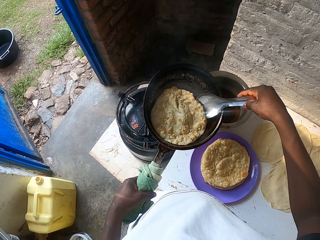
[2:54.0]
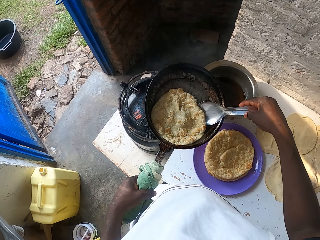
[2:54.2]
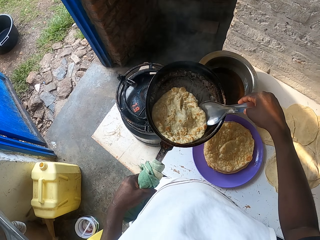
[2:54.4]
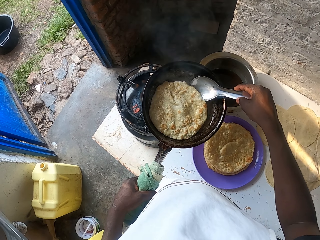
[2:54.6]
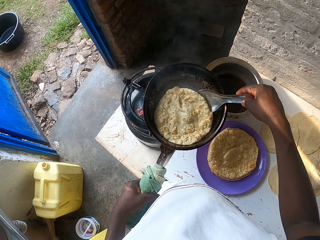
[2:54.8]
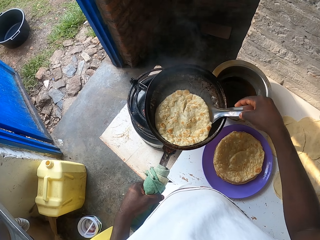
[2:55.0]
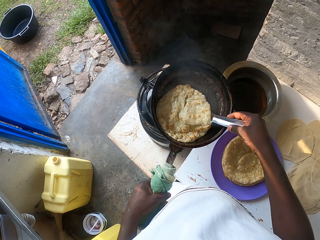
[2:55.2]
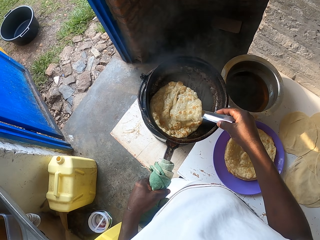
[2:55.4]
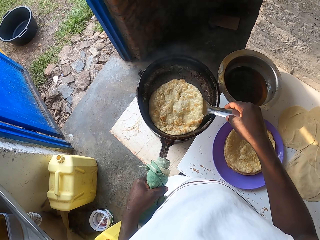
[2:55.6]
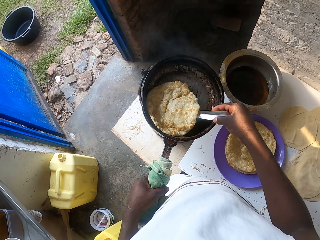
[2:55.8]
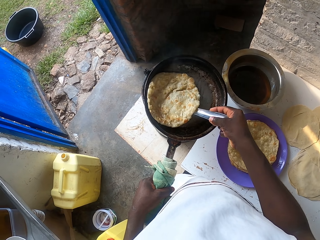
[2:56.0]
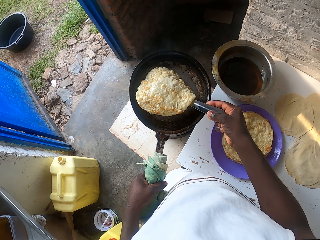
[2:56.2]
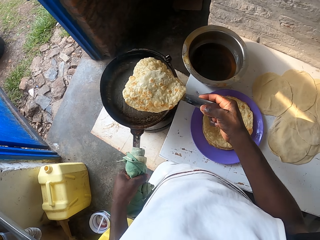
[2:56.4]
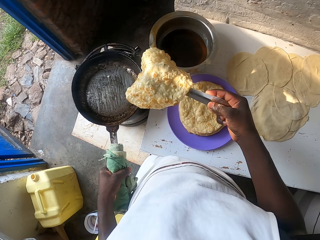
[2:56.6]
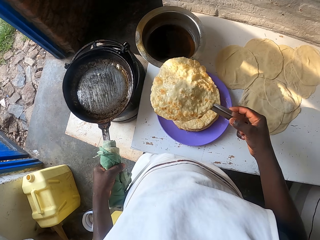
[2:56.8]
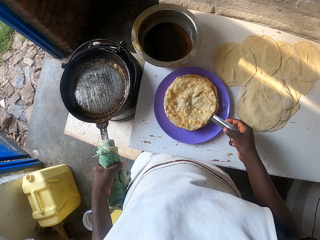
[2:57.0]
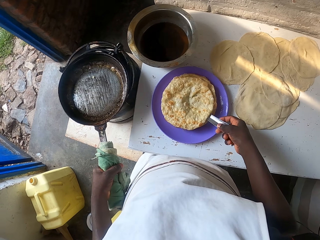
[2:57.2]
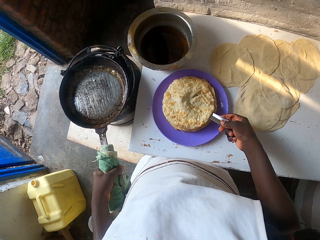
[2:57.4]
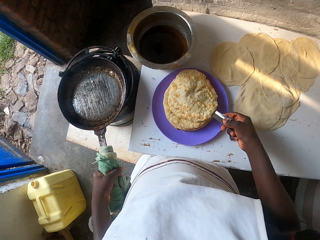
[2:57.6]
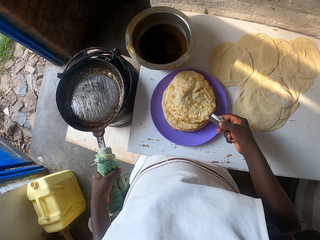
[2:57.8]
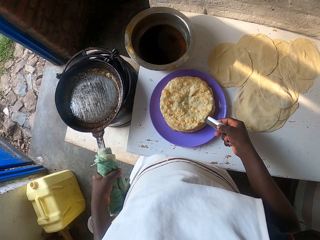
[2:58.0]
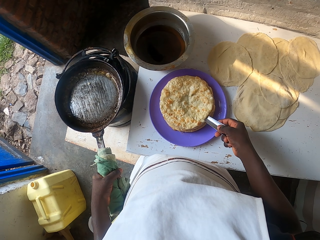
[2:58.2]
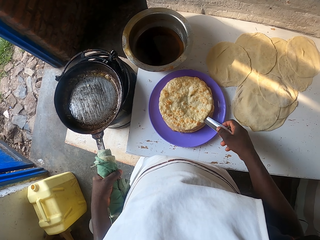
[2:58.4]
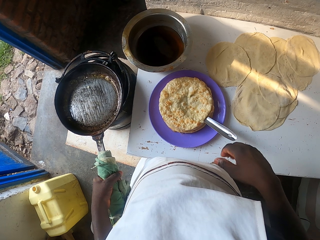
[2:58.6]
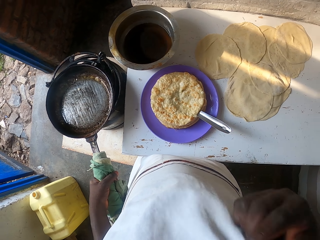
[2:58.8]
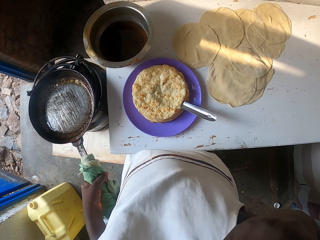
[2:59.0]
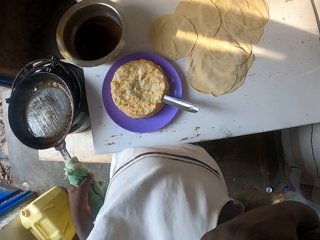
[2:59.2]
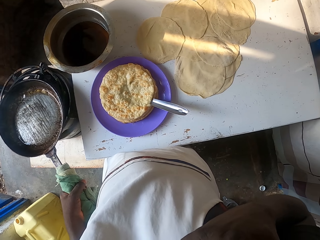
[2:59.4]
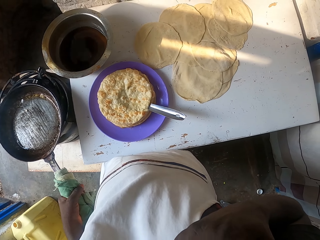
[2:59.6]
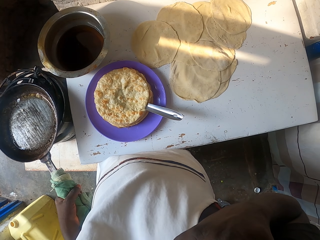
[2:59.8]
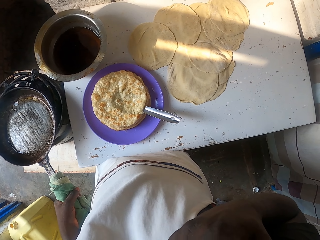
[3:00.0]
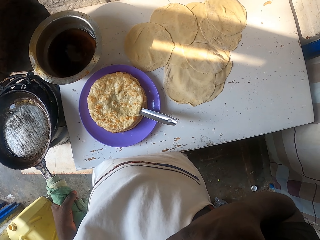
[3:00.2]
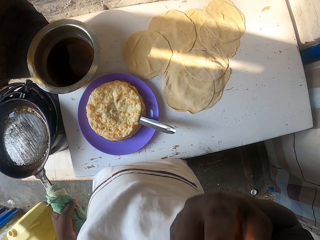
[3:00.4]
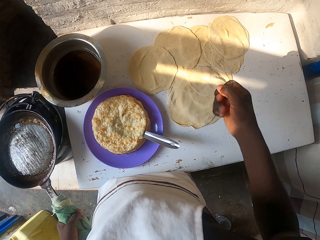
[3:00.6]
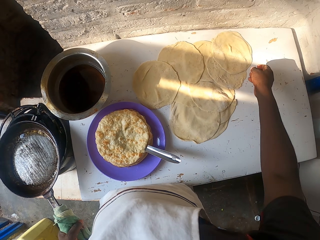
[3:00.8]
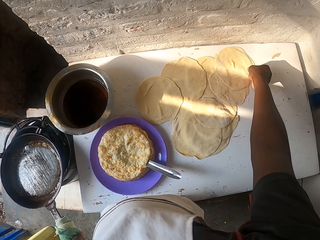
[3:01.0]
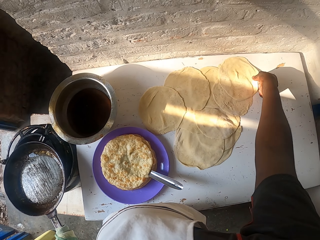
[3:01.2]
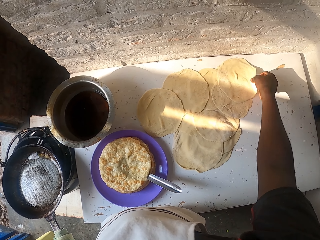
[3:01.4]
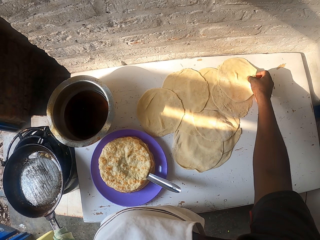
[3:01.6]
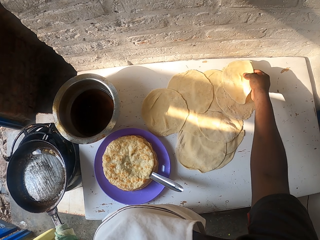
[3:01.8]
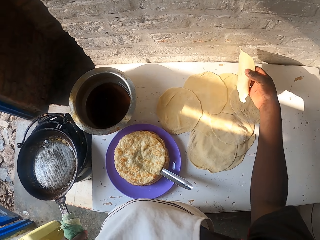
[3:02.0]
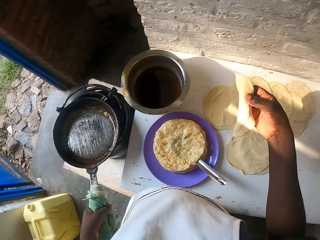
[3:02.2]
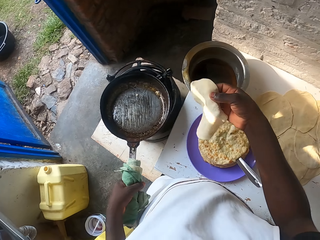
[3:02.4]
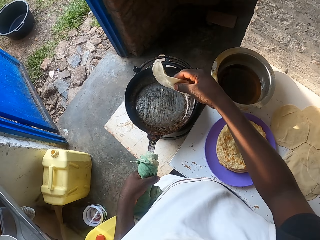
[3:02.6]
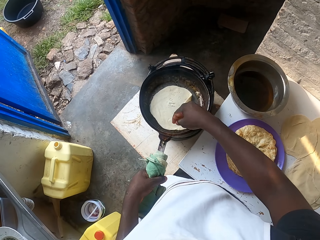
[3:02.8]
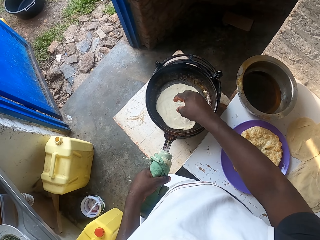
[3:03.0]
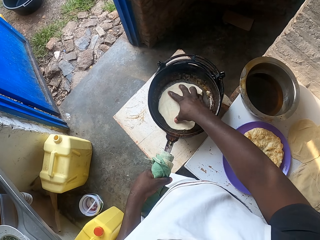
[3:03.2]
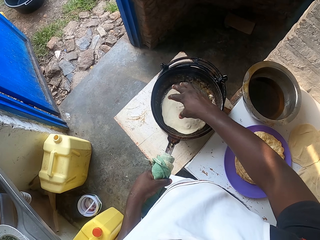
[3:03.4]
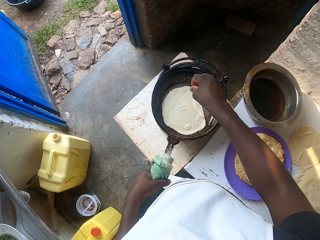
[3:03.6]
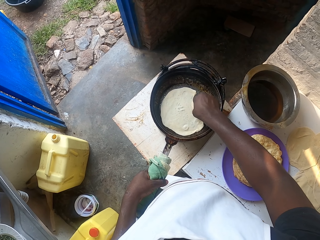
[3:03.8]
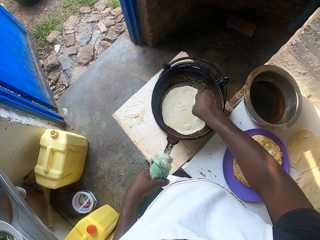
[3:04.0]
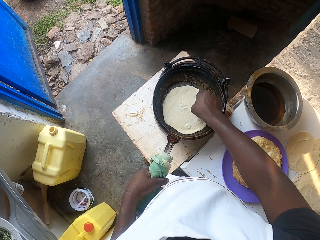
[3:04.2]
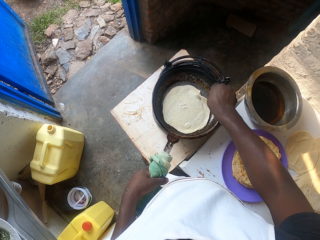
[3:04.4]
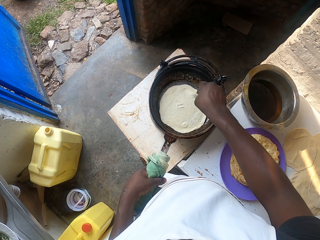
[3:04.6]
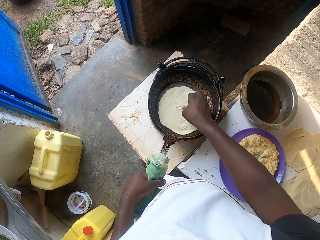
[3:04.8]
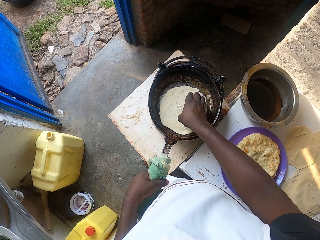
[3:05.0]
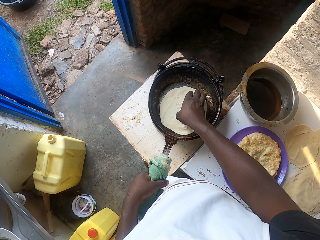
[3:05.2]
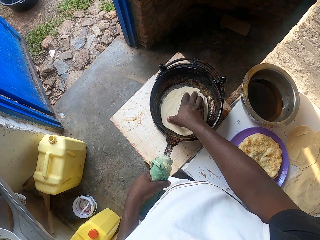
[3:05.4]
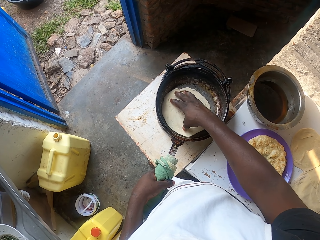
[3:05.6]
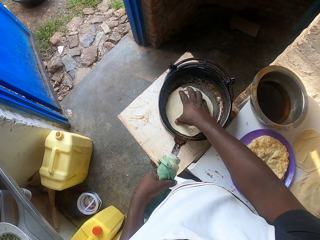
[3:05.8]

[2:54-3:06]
The camera wearer removes the chapati from the pan. They place the chapati in a plate. They place the spoon in the plate. They touch their face with the right hand. They raise the hand. They pick up a rolled dough and place the dough in the pan. They spin the chapati. They adjust the dough.

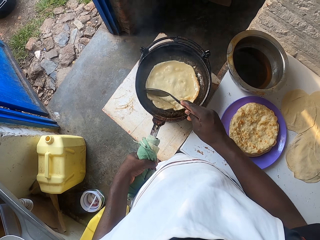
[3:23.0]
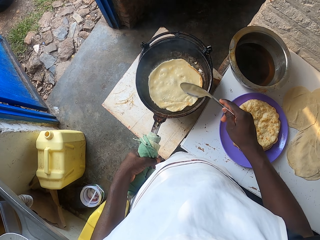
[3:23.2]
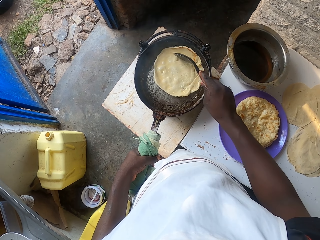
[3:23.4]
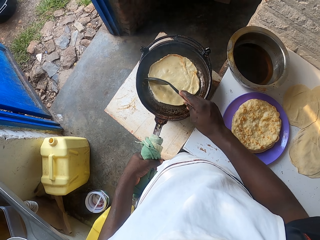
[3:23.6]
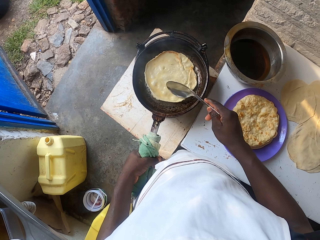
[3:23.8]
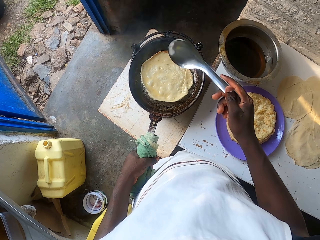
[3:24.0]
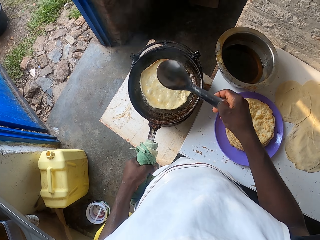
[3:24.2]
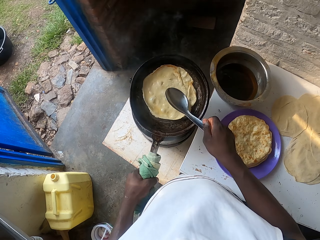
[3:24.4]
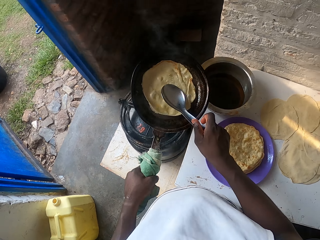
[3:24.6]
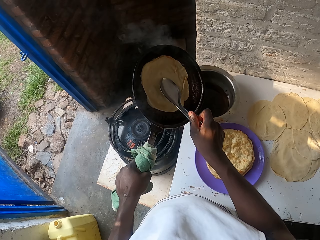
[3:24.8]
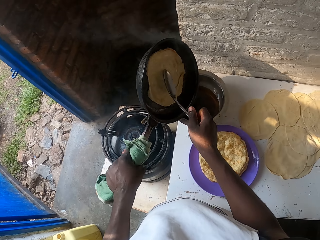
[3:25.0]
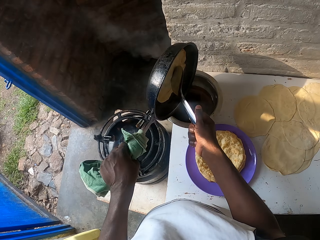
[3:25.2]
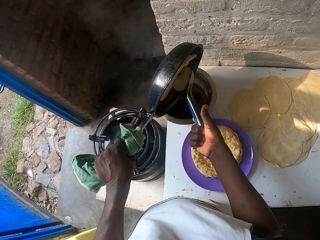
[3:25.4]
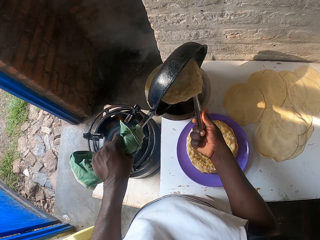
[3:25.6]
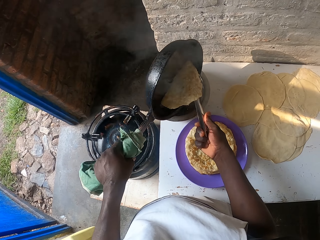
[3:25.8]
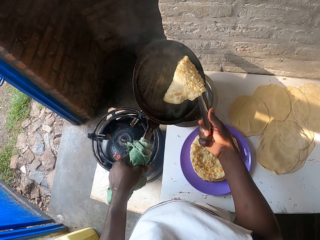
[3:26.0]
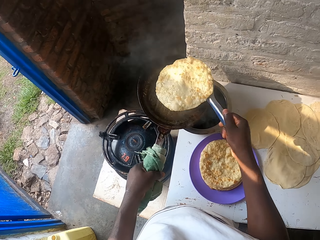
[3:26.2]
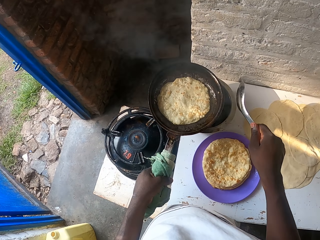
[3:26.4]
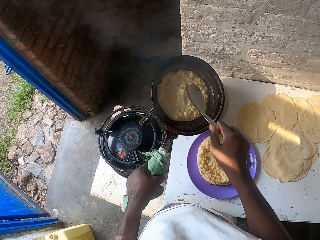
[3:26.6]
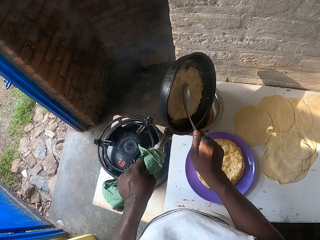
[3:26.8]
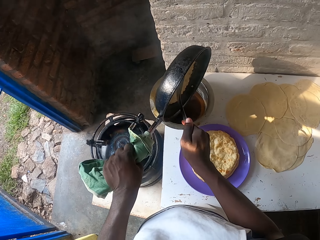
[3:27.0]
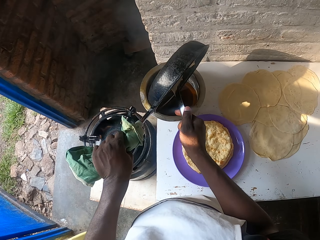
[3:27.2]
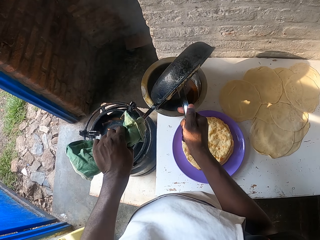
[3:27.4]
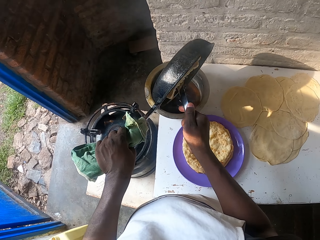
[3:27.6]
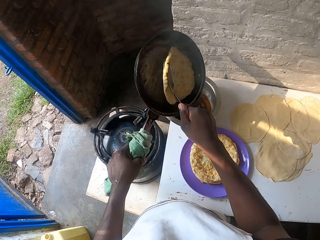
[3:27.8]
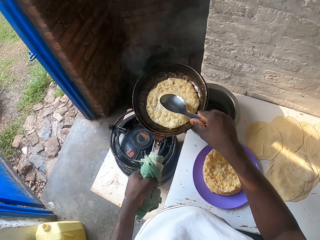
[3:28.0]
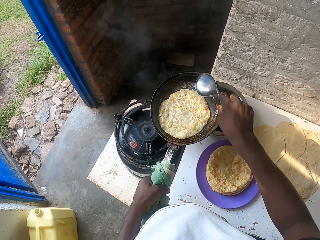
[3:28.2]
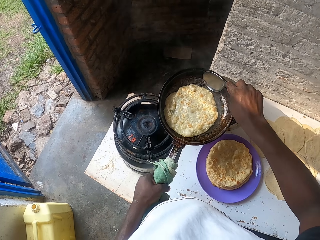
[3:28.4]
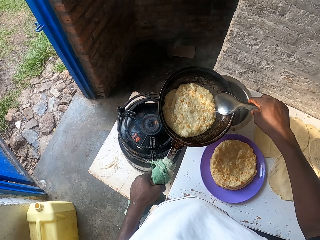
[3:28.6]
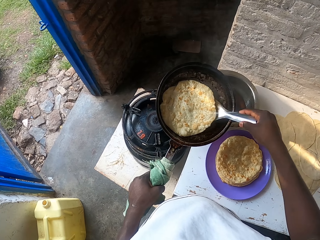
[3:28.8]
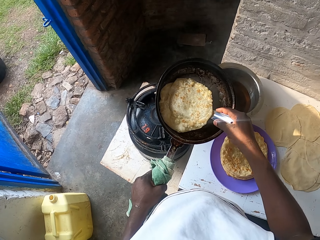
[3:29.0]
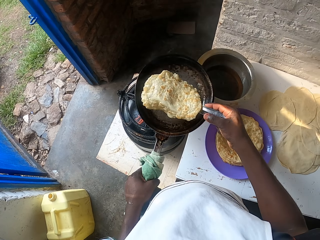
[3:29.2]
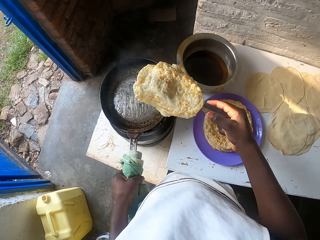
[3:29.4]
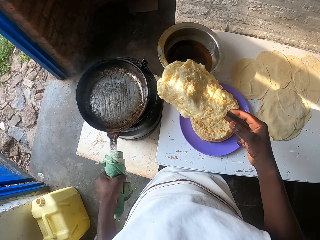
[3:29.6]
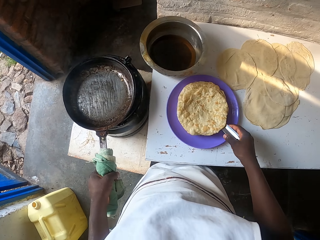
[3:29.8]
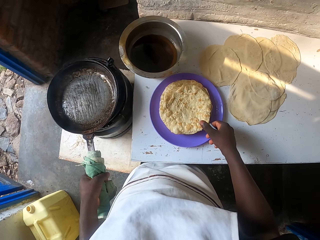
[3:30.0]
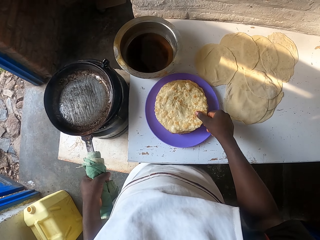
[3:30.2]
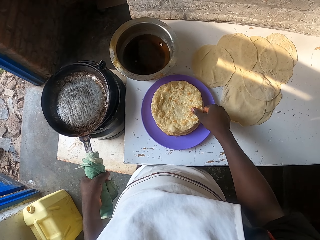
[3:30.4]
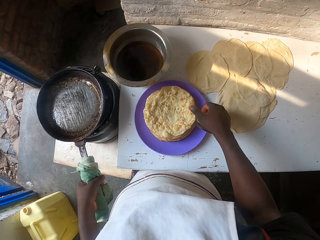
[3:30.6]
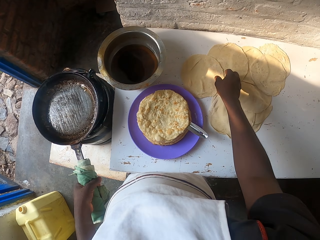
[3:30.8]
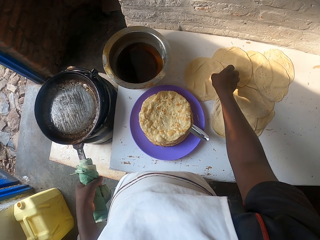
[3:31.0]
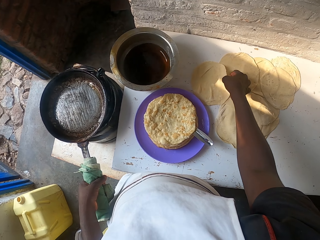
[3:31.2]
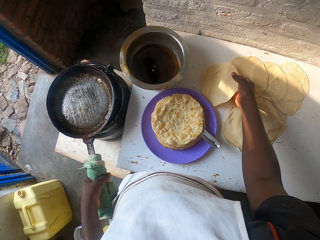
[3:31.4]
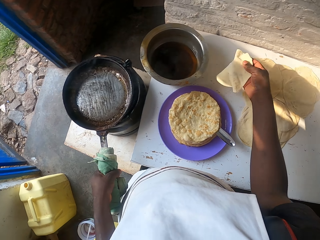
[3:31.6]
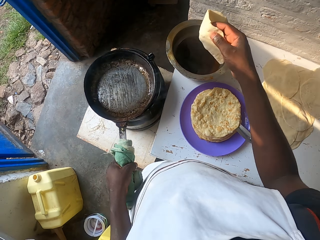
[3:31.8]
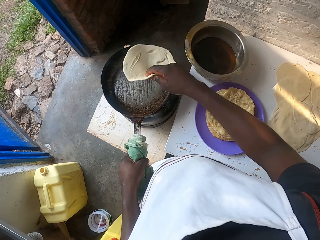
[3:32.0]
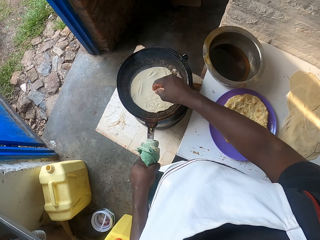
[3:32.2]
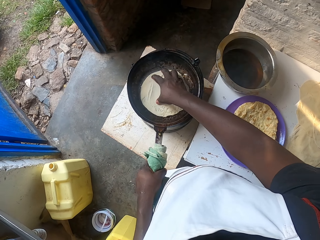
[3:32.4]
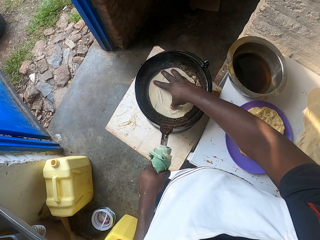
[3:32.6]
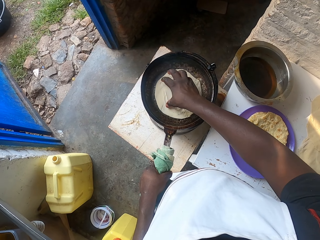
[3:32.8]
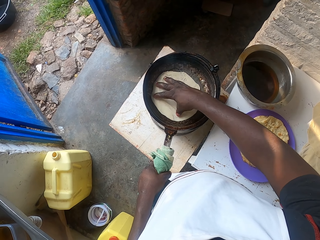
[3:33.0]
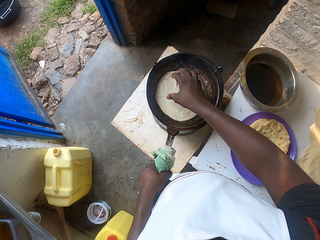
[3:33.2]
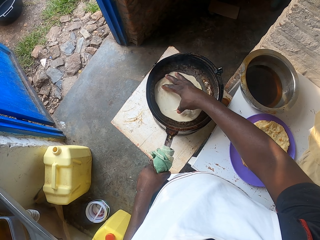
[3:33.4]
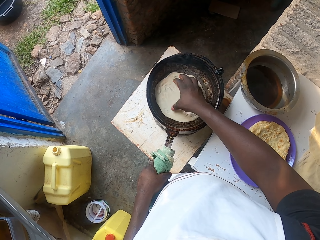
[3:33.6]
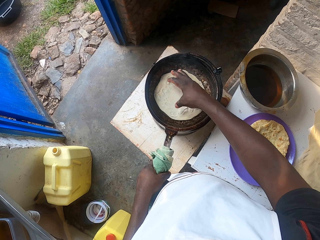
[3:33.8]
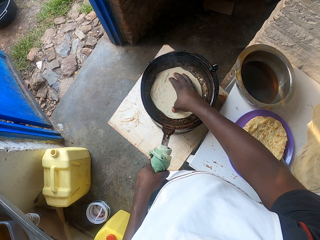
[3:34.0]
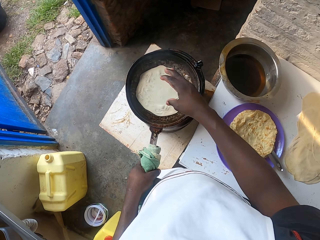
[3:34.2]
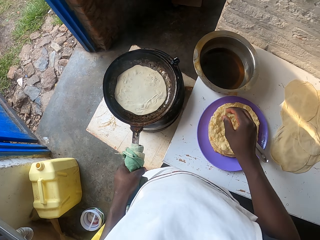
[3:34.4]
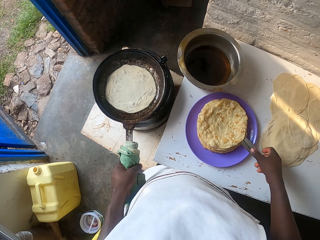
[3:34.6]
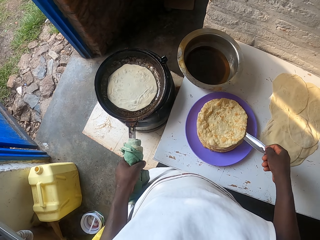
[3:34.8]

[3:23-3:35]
The camera wearer strains the oil off the pan. They turn the chapati. They remove the chapati from the pan, place the chapati in a plate, and place the pan in the cooker. They pick up a rolled dough and place the spoon in the plate. They place the dough in the pan. They spin the chapati. They adjust the dough.
